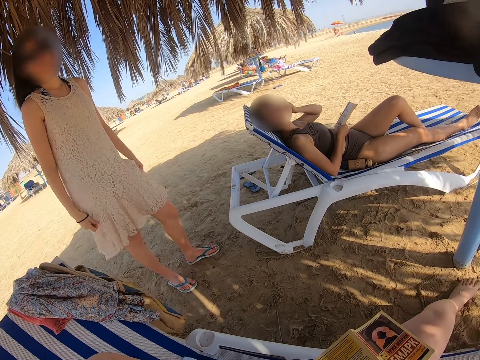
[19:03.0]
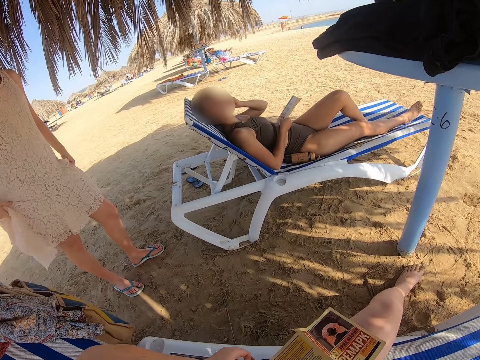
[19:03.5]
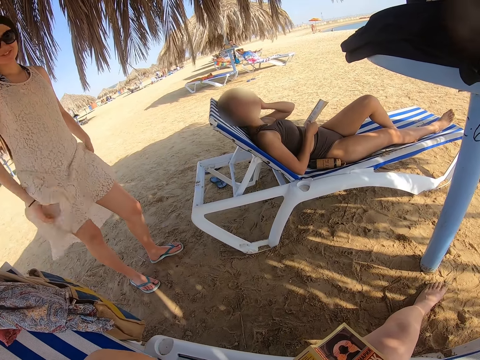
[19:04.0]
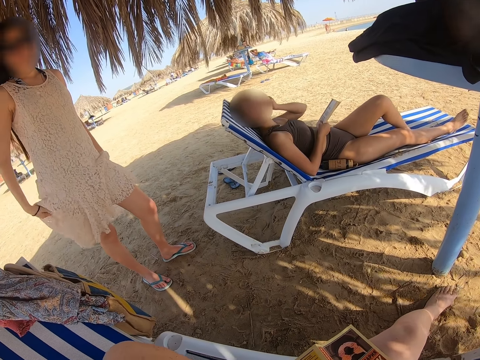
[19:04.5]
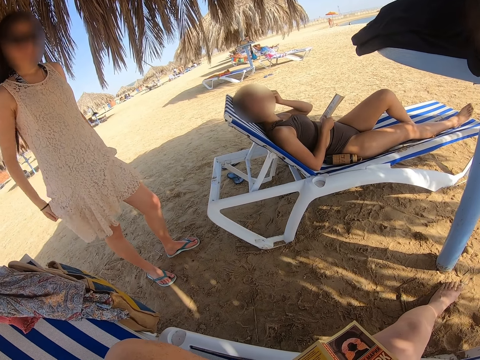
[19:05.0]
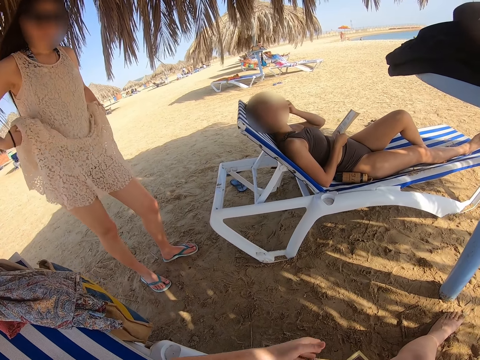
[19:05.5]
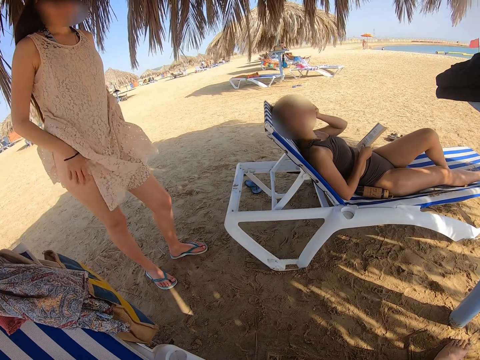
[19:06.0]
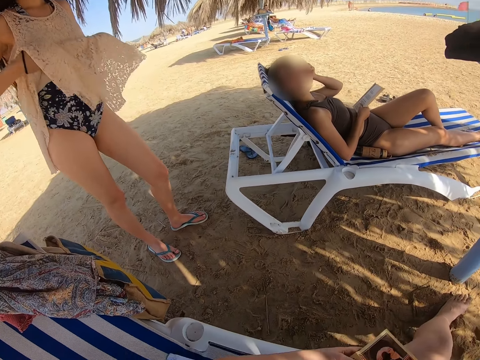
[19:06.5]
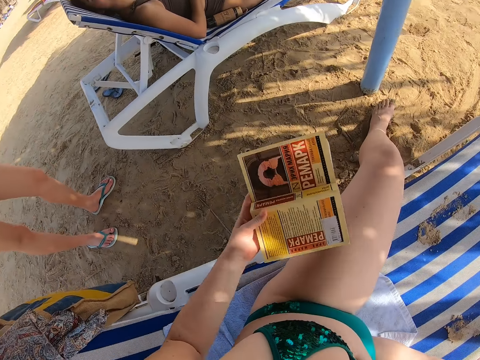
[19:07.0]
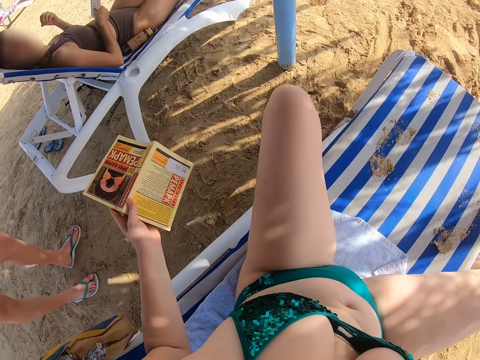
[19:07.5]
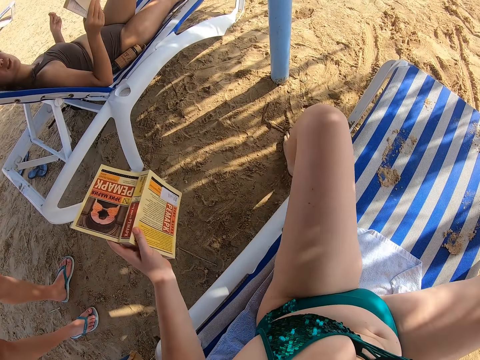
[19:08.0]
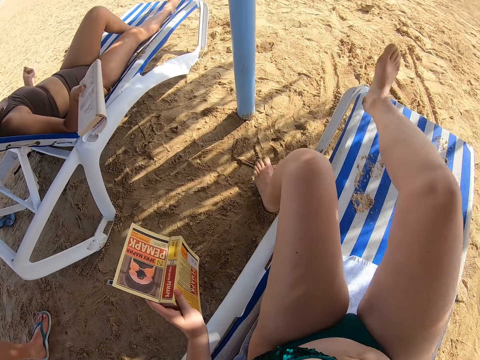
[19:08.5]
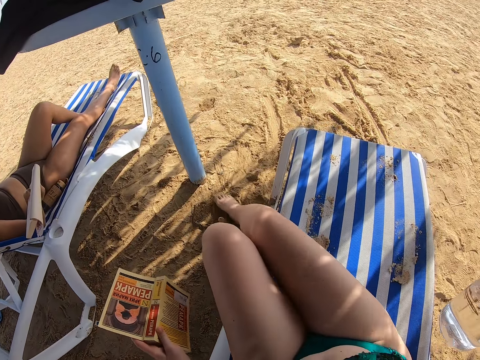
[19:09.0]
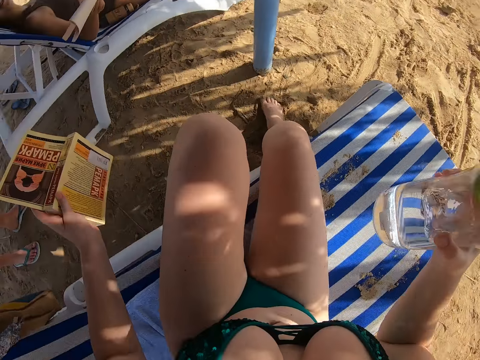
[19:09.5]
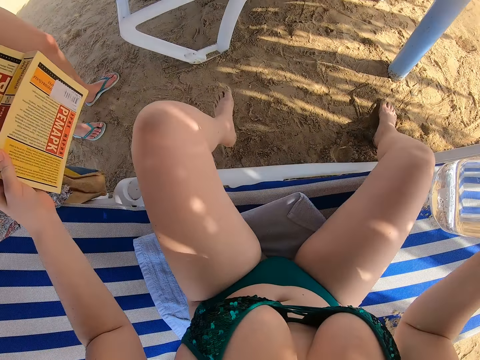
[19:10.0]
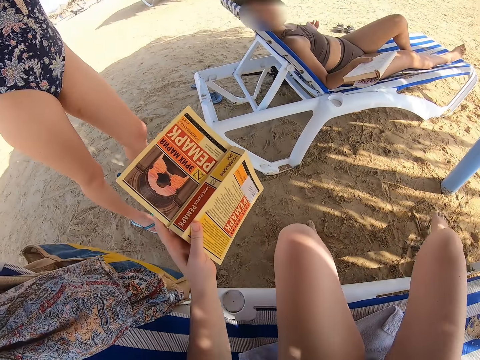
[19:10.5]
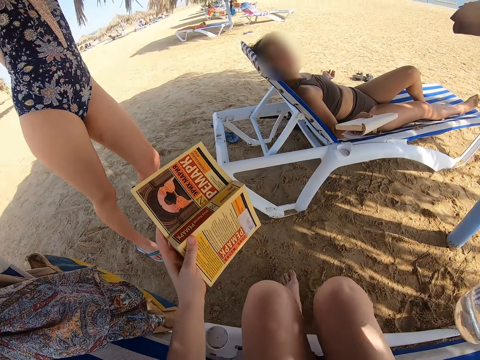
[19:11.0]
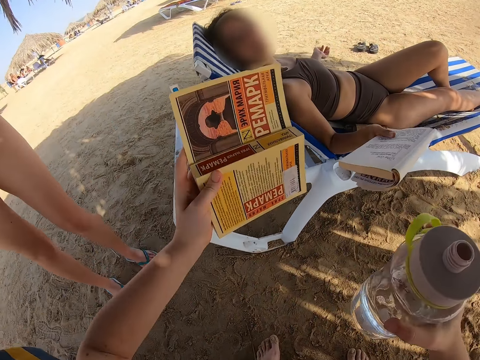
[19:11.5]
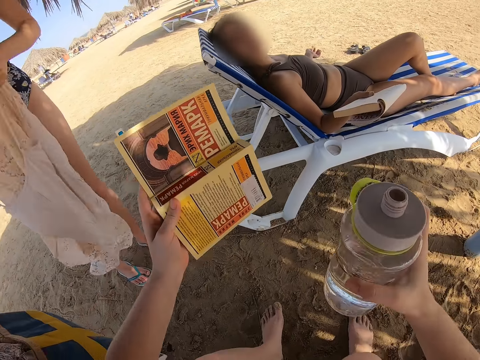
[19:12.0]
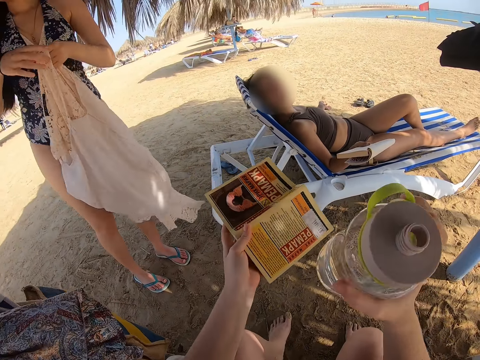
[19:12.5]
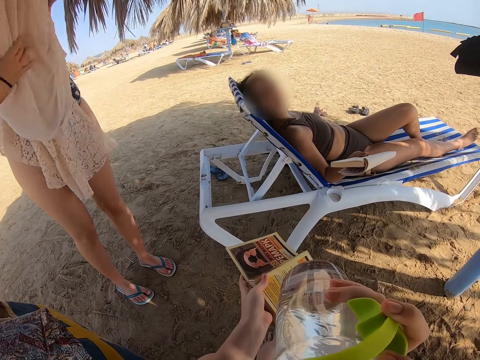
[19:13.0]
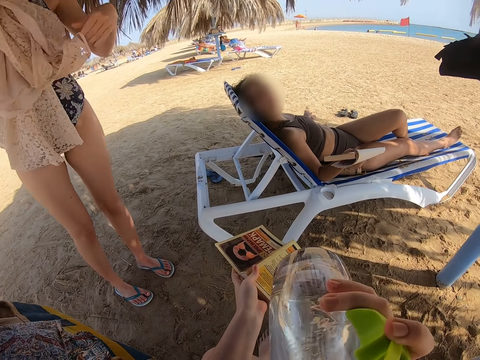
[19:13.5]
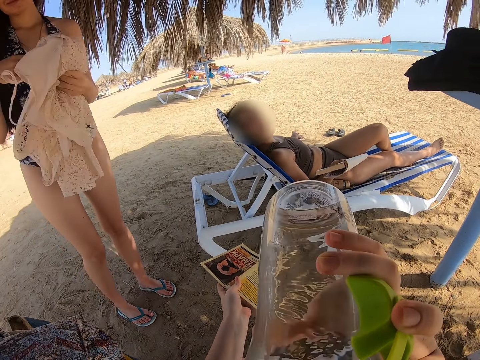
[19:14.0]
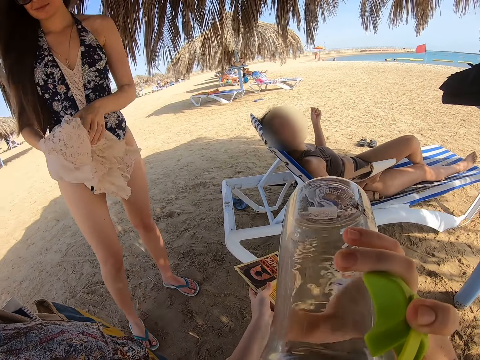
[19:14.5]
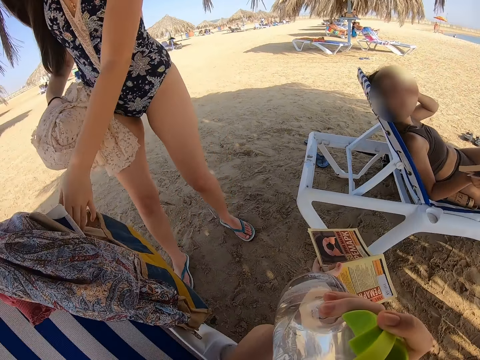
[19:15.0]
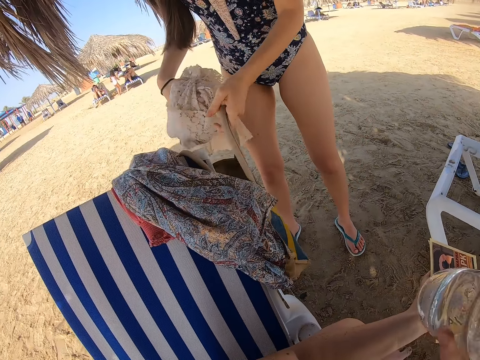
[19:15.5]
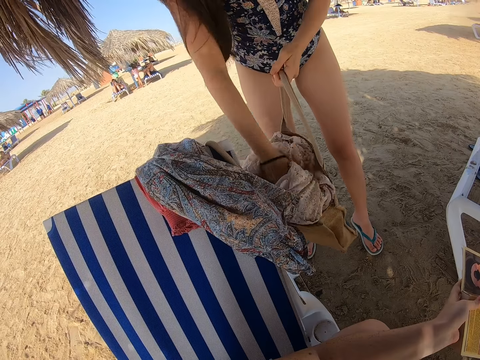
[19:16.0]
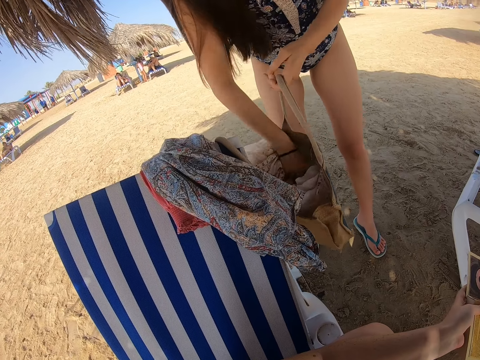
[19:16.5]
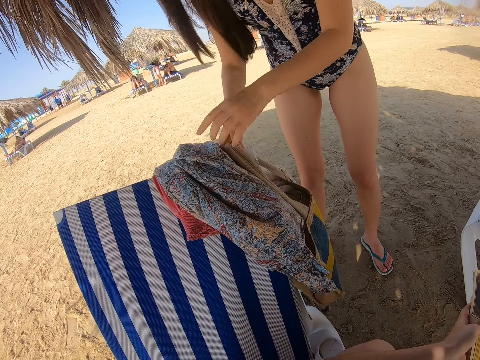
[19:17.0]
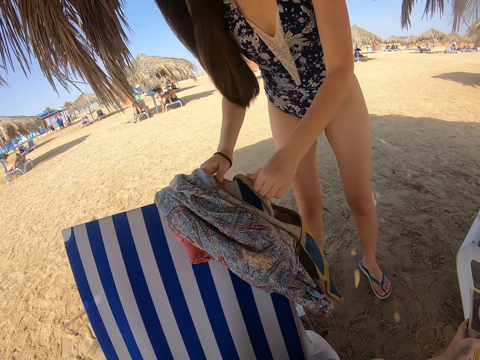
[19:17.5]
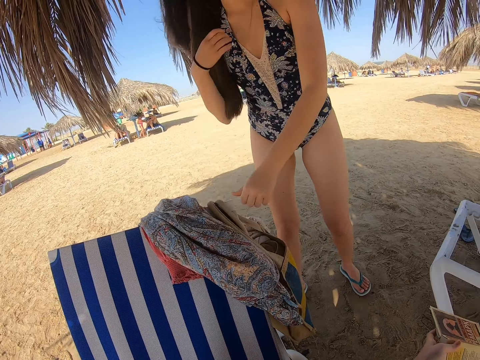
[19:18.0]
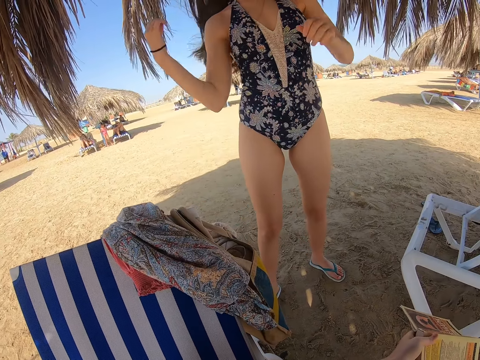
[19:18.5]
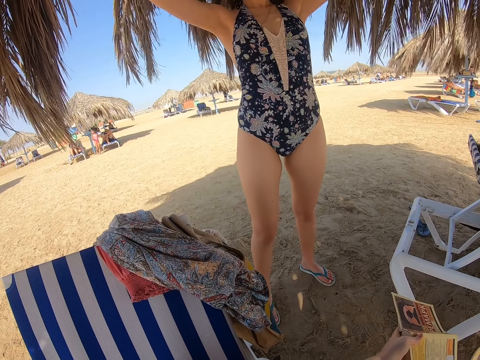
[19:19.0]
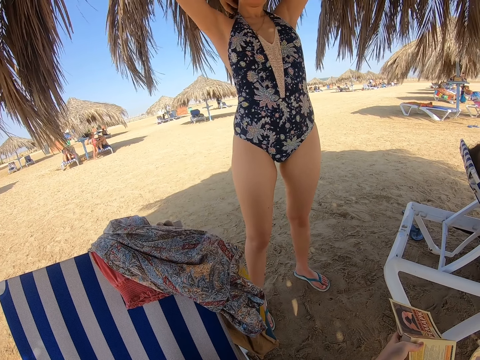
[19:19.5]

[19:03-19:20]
A lady does gestures. The camera wearer talks to the lady. The lady removes the dress. The camera wearer adjusts the sitting position. Another lady interacts with the camera wearer. The camera wearer drinks water from the water bottle. The first lady folds the dress with both hands and opens the bag. The camera wearer stops drinking water from the water bottle. The first lady puts the dress in the bag. The camera wearer places the dress in the hand bag with the right hand. The first lady hangs the hand bag on the chaise chair with both hands and adjusts the hair.

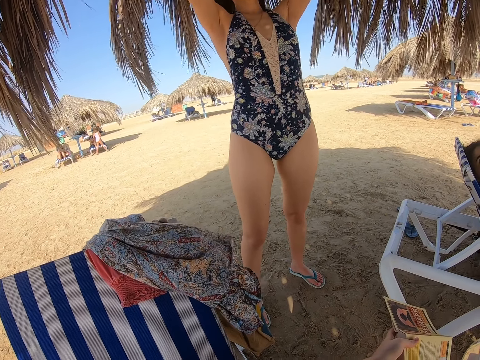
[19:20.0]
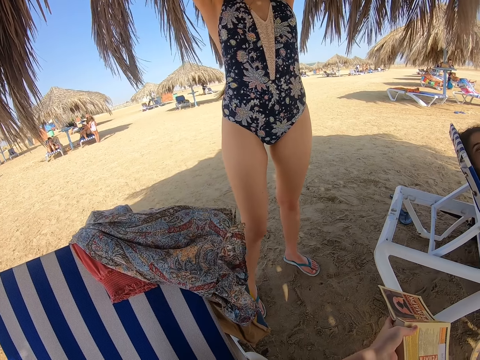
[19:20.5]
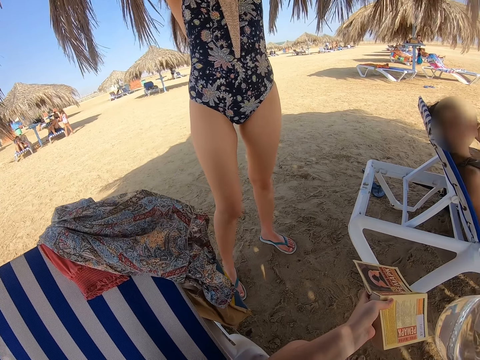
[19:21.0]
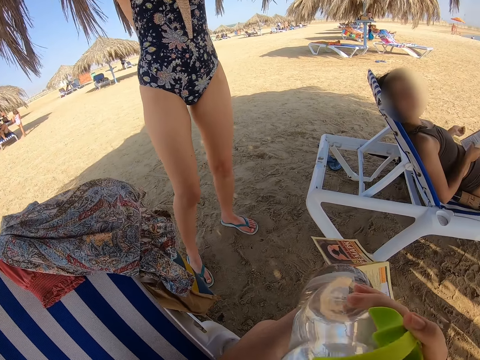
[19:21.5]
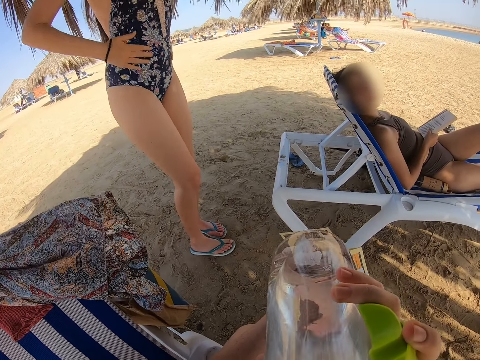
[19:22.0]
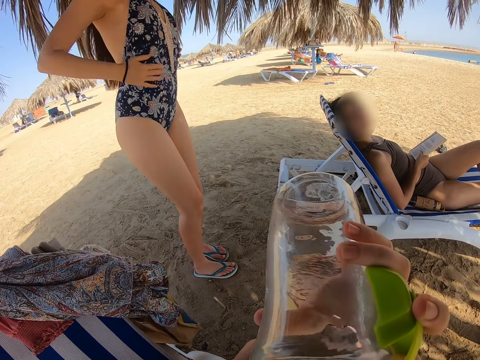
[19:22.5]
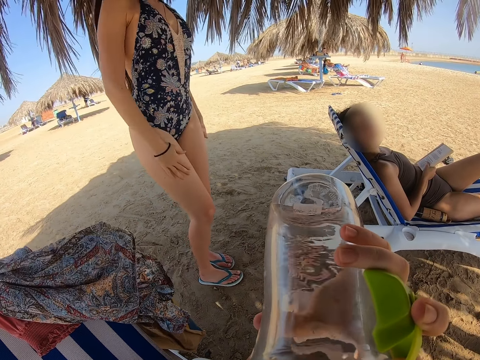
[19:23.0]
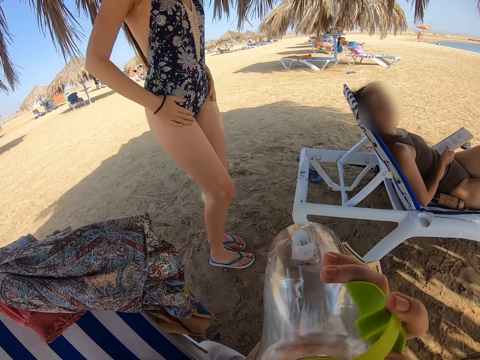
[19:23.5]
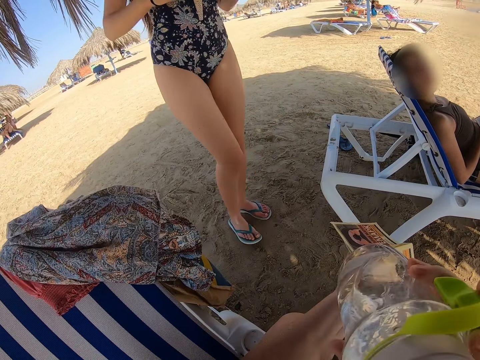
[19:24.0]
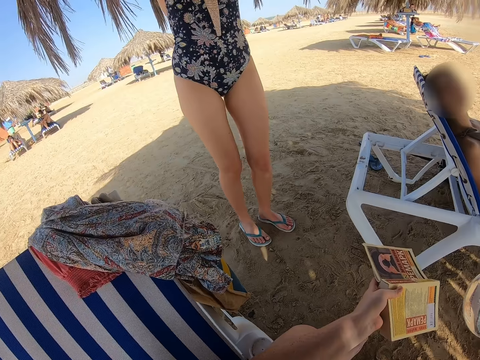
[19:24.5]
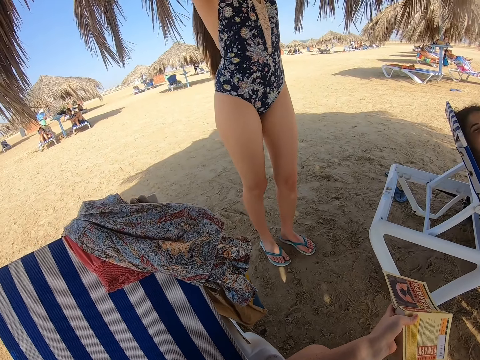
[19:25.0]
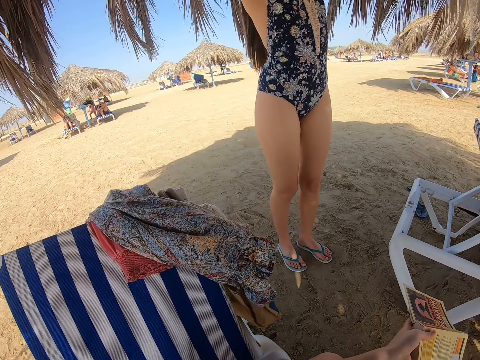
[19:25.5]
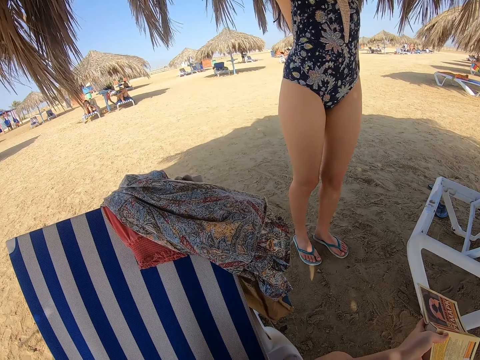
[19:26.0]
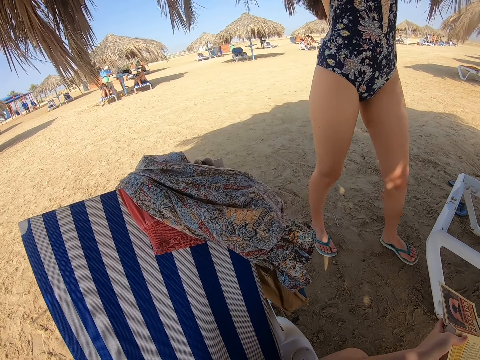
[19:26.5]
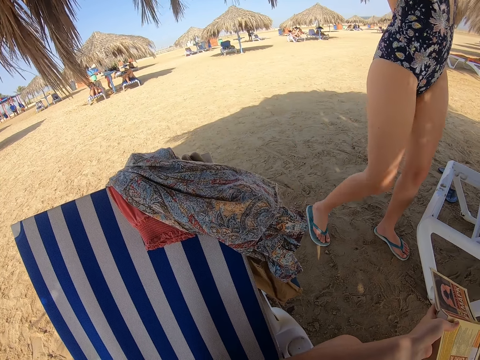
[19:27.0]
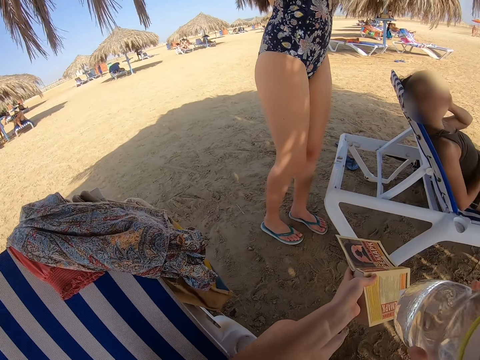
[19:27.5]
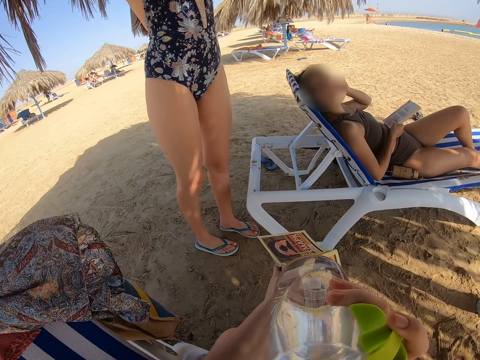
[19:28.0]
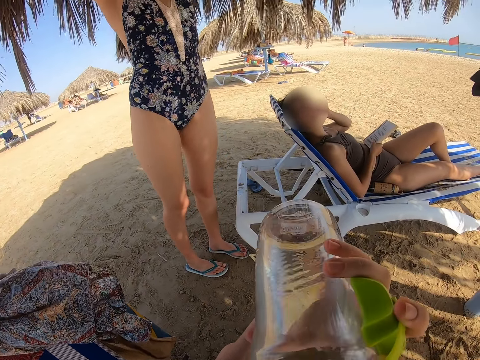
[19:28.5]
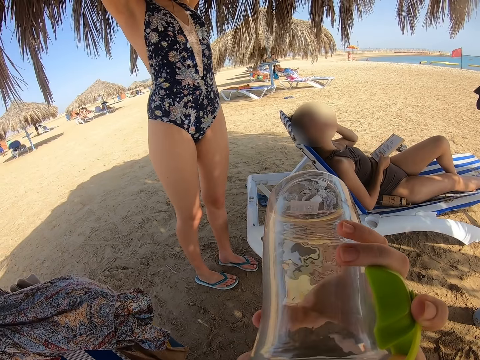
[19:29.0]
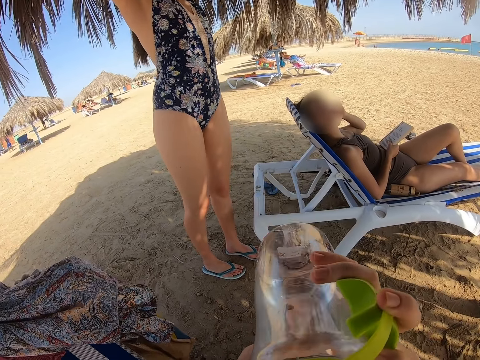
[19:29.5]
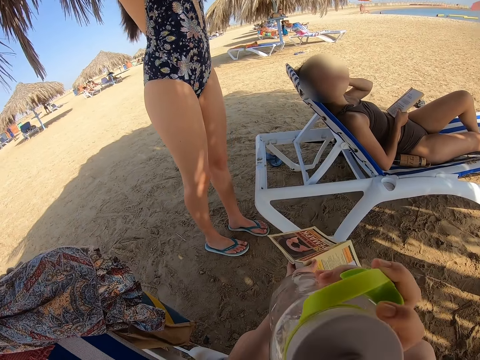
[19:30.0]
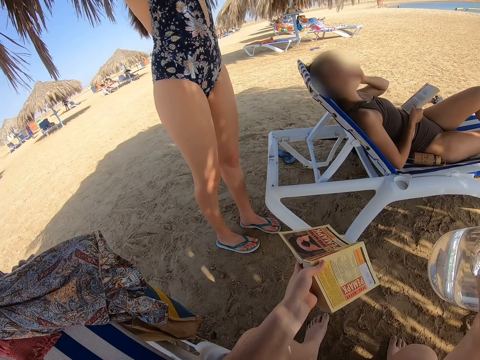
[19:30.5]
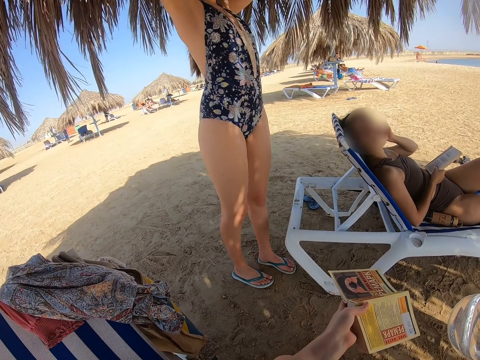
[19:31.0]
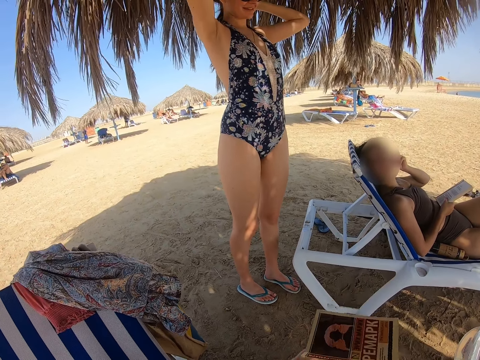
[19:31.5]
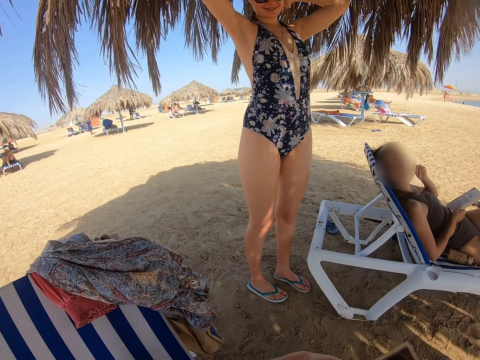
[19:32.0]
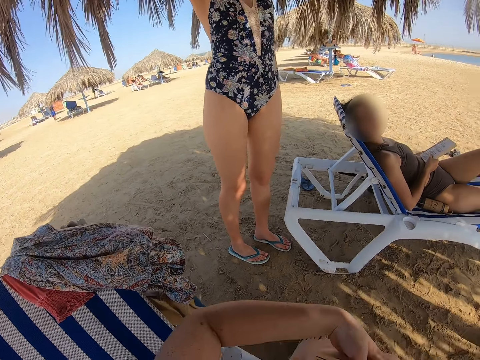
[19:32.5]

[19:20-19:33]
A lady touches the hair with both hands. The camera wearer drinks water from the water bottle. The lady wipes off both hands and aligns the hair. The camera wearer stops drinking water from the water bottle. The lady walks towards another lady. The camera wearer drinks water from the water bottle. The first lady touches the hair with both hands. The camera wearer stops drinking water from the water bottle.
